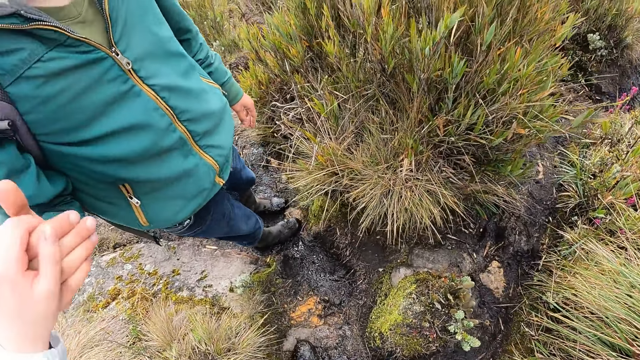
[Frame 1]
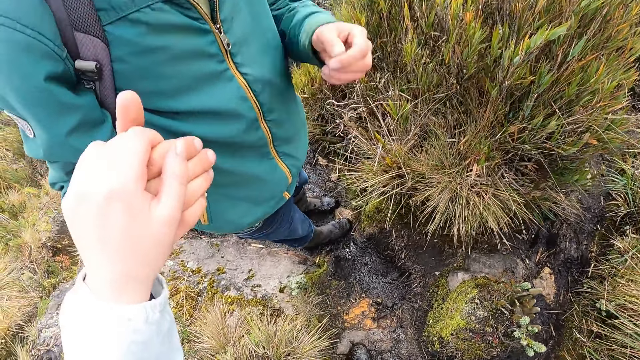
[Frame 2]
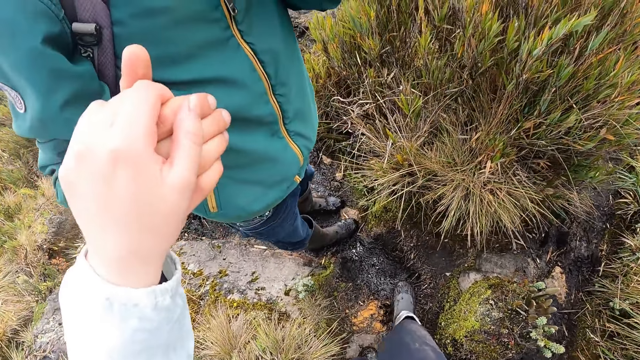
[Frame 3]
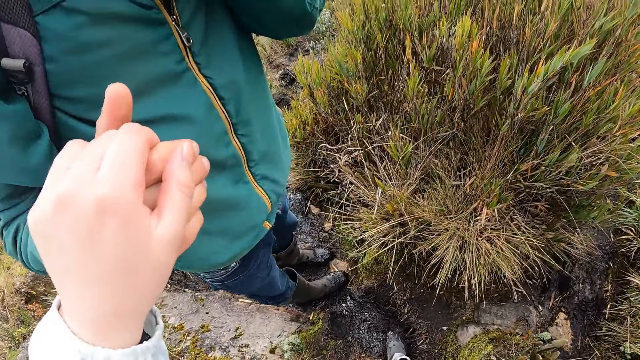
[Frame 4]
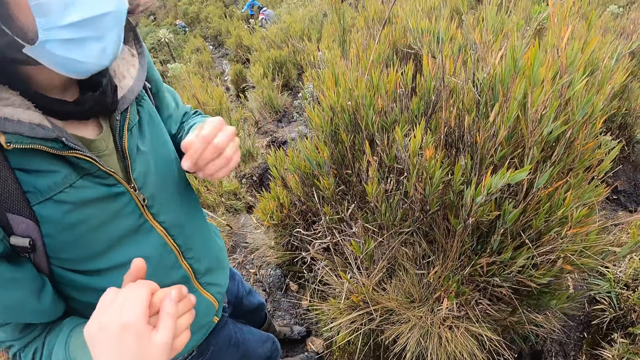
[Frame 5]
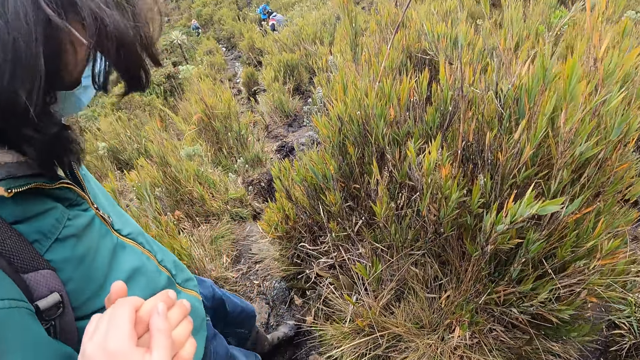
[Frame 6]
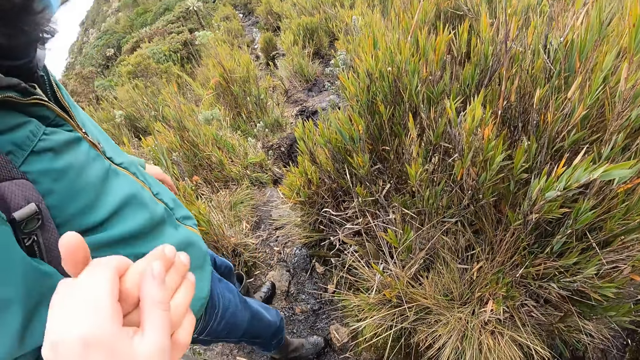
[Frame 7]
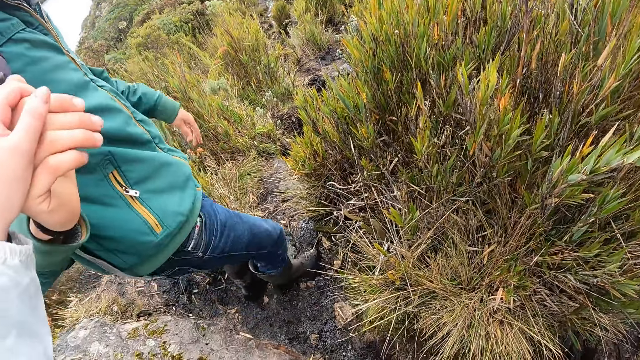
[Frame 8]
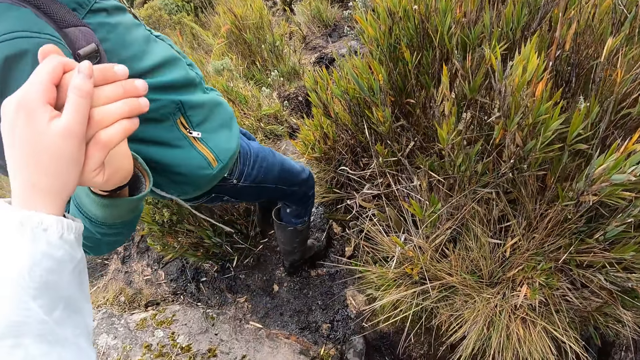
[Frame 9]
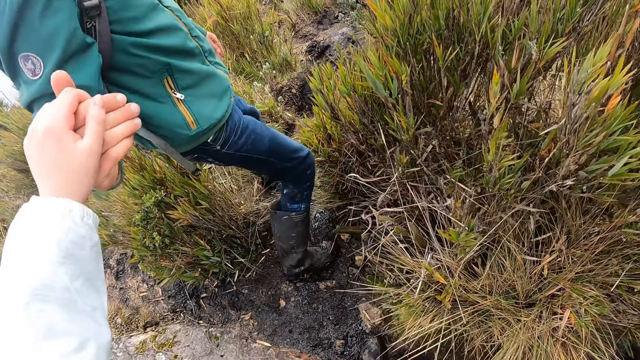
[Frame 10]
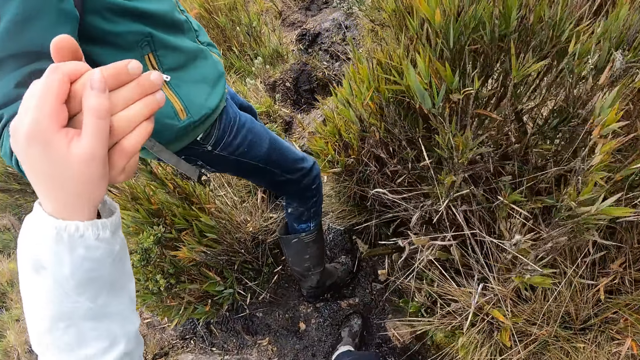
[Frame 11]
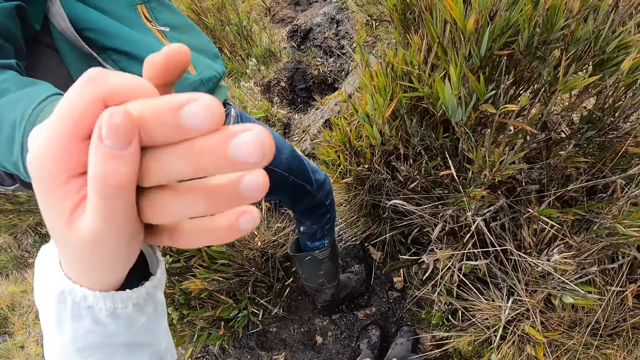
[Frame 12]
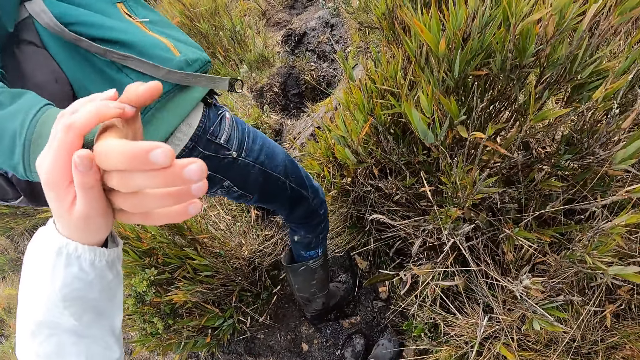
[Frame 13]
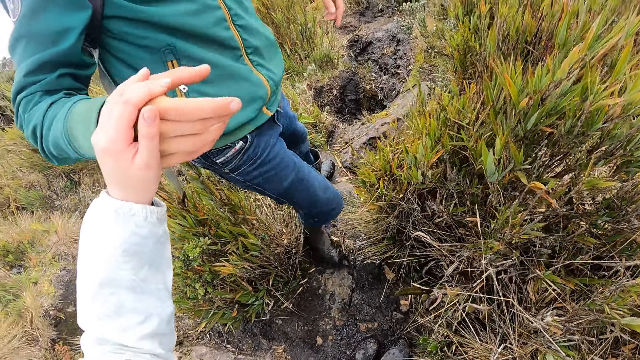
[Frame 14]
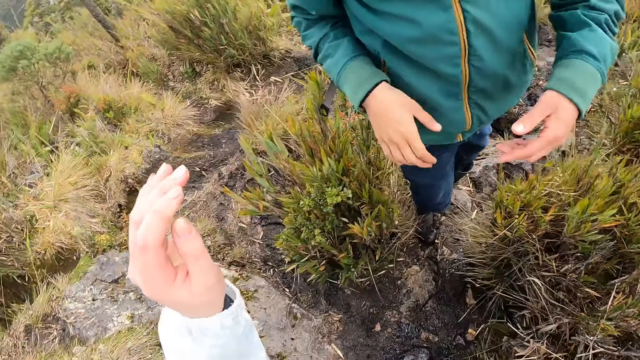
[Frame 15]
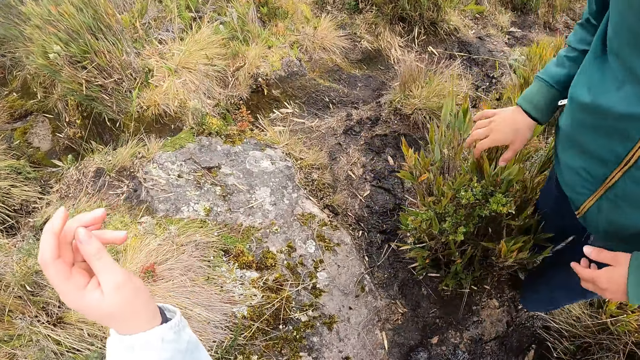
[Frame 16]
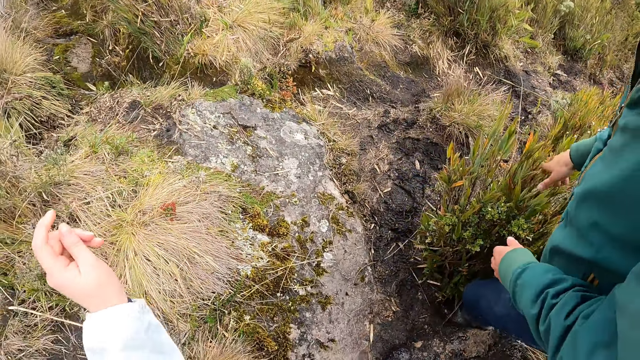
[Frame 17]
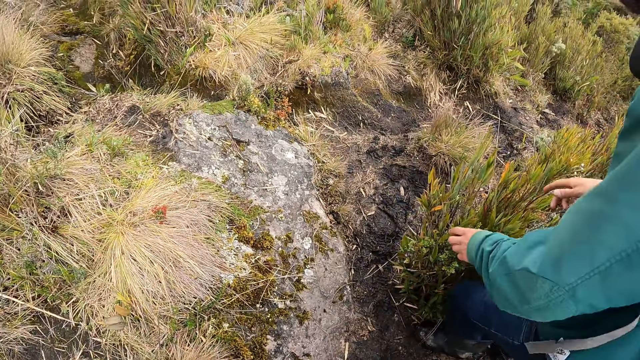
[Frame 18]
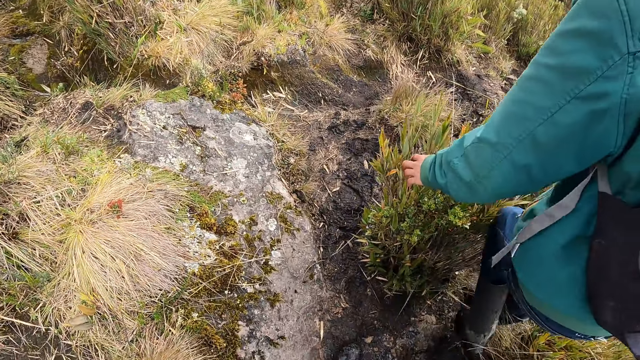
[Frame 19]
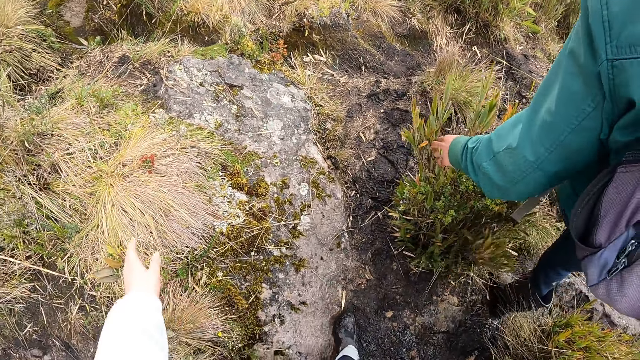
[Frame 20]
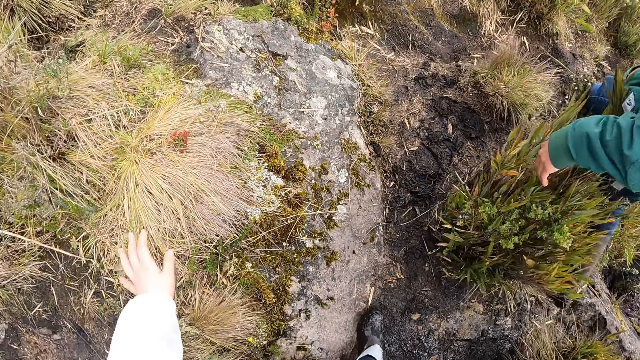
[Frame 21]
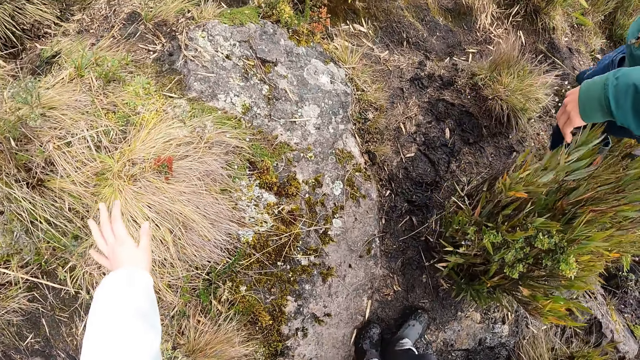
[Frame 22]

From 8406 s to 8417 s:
A woman walks further ahead on the marshy steep. A man walks further ahead on the marshy steep. Another man walks further ahead on the marshy steep. The man from before touches some grass with his hands.

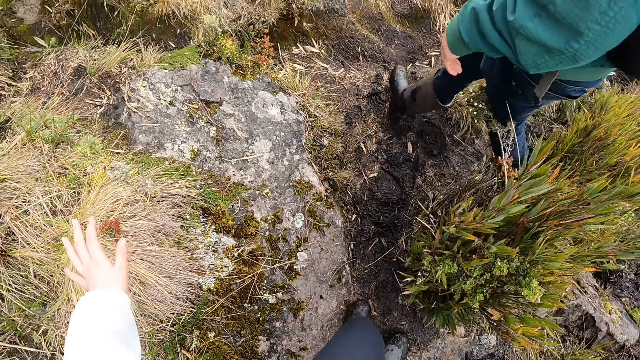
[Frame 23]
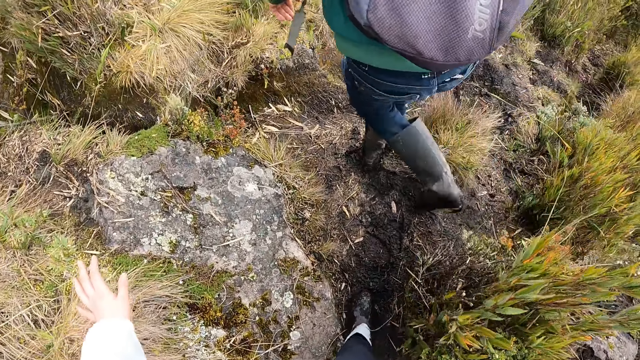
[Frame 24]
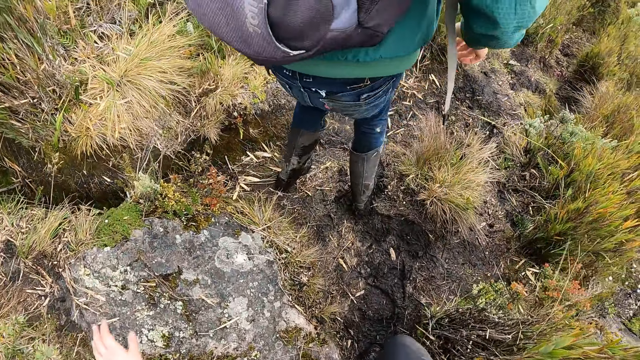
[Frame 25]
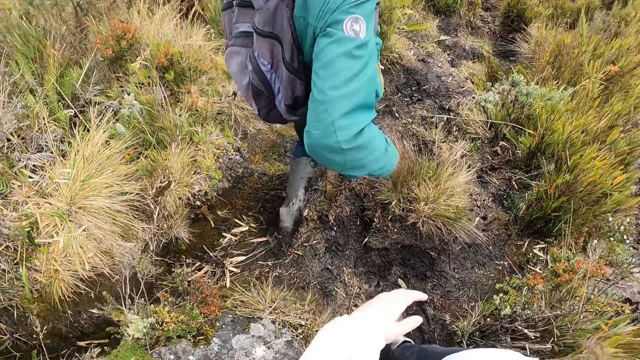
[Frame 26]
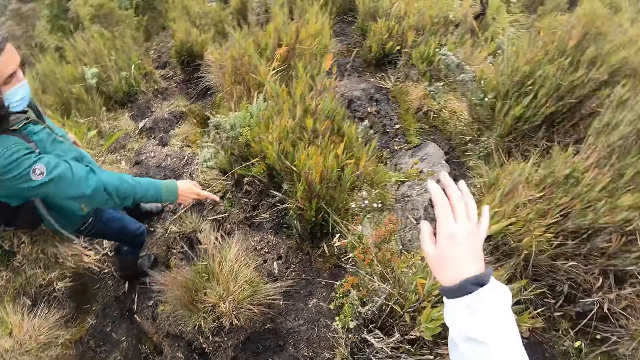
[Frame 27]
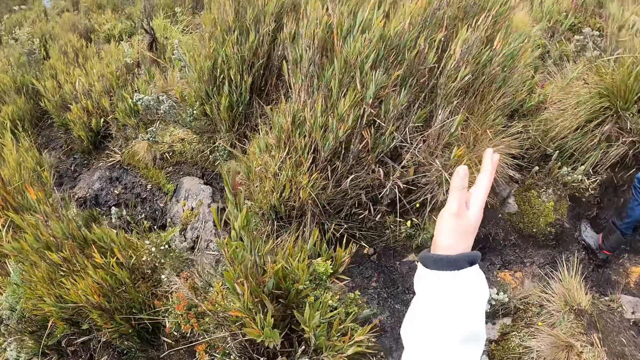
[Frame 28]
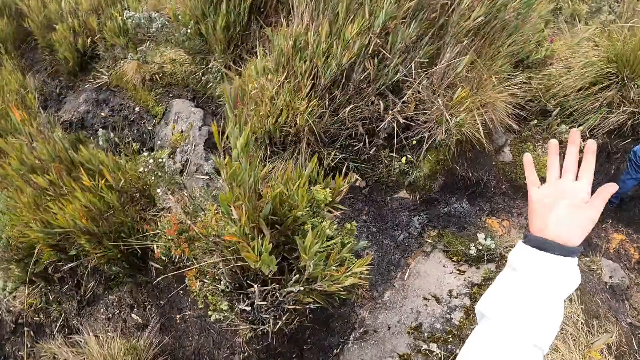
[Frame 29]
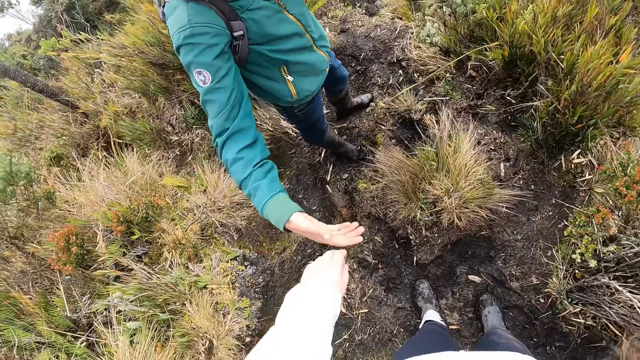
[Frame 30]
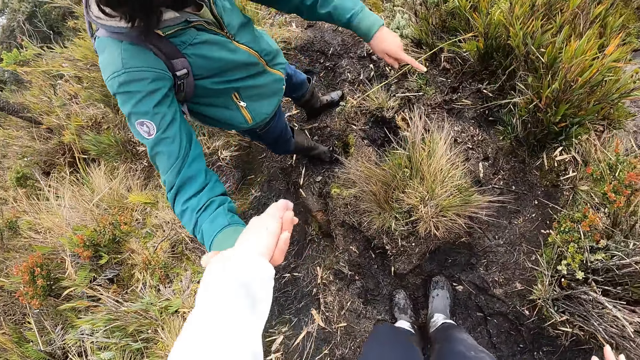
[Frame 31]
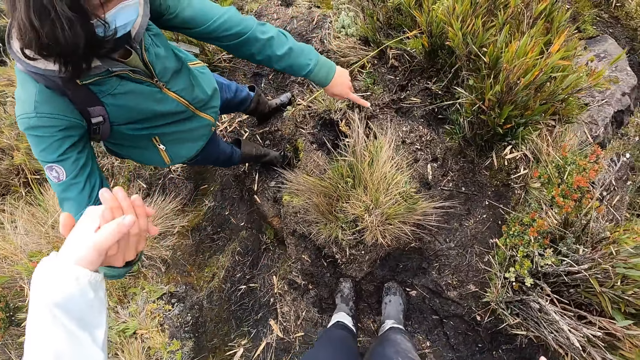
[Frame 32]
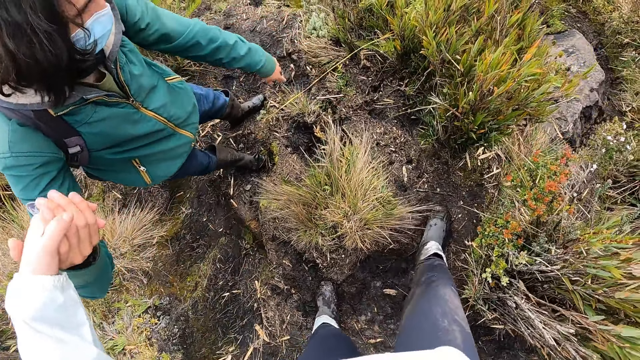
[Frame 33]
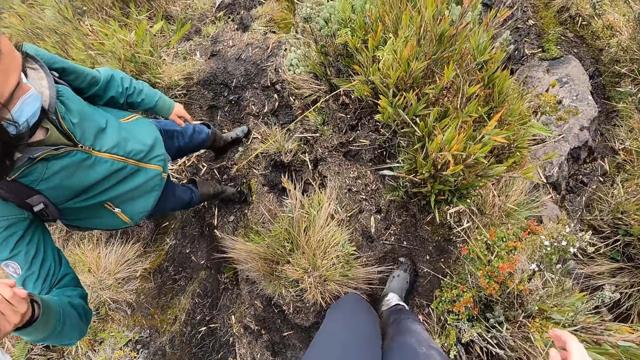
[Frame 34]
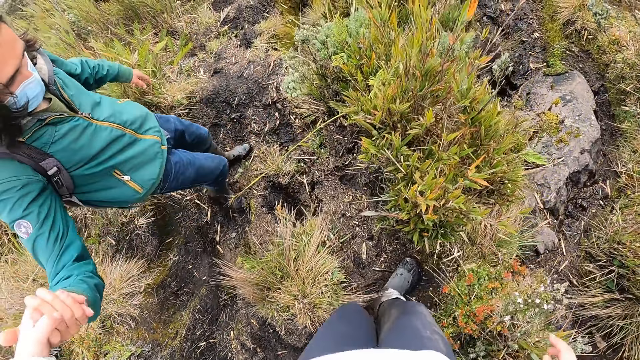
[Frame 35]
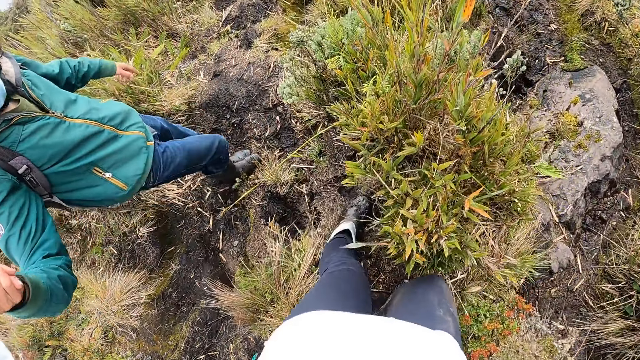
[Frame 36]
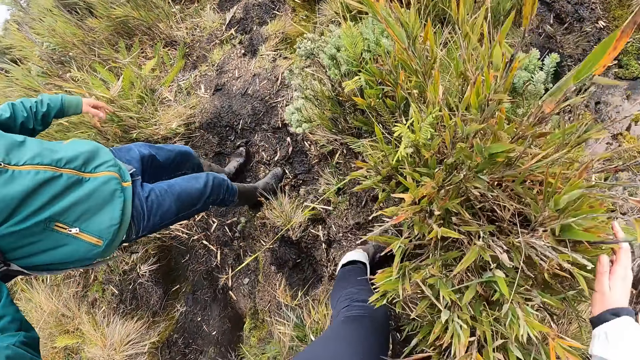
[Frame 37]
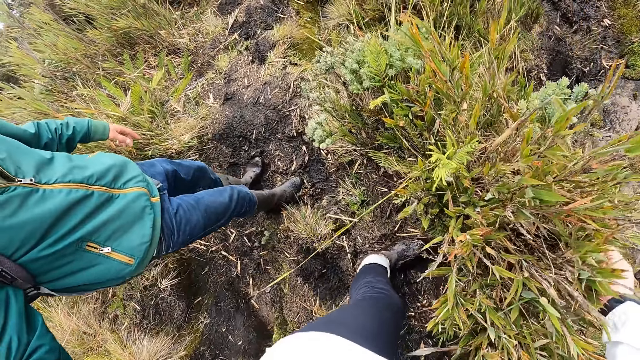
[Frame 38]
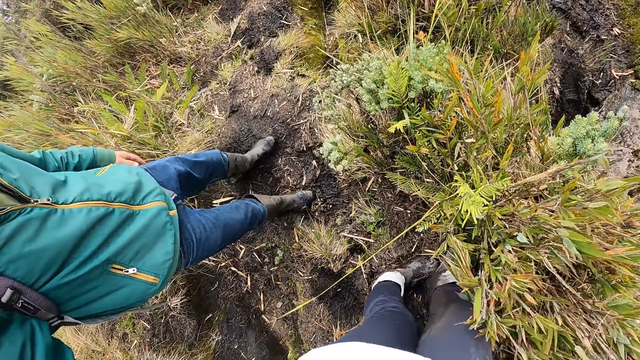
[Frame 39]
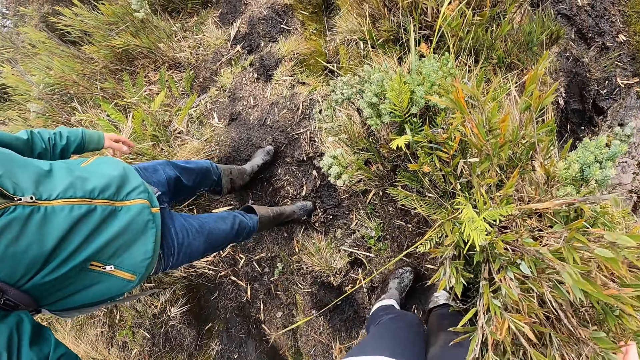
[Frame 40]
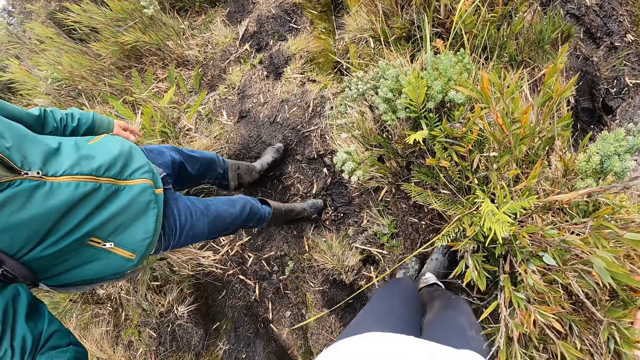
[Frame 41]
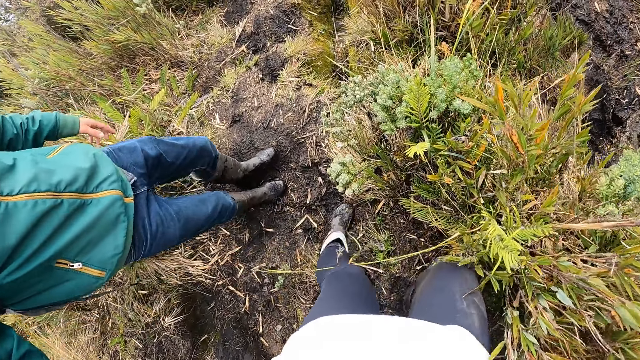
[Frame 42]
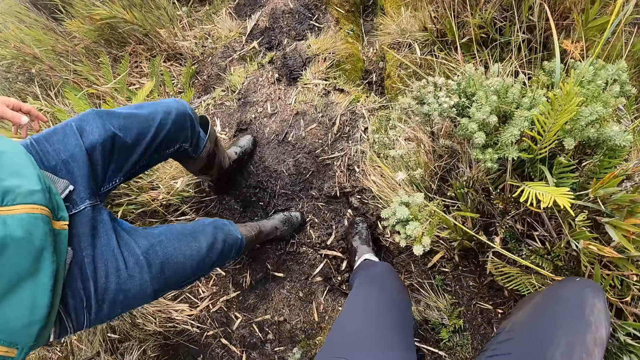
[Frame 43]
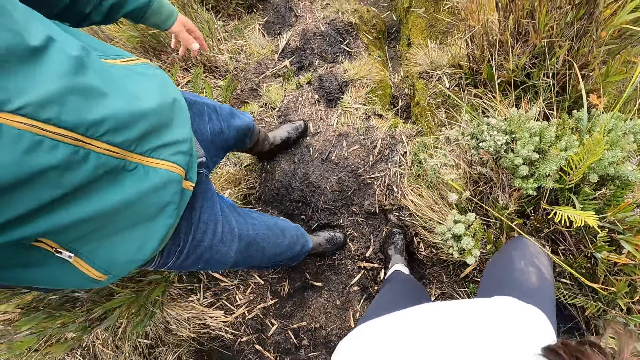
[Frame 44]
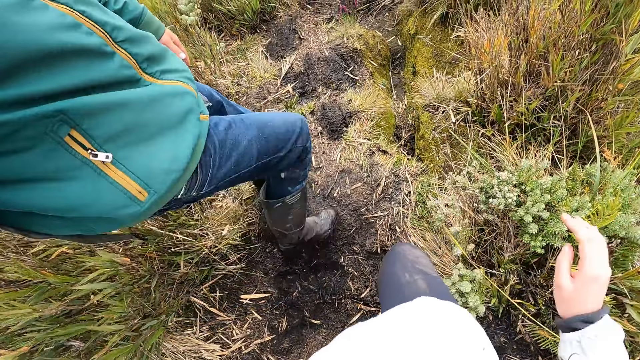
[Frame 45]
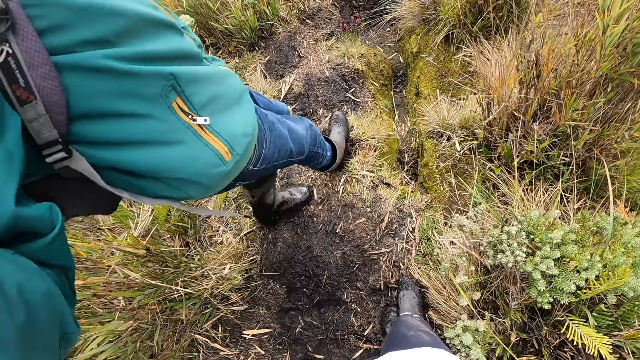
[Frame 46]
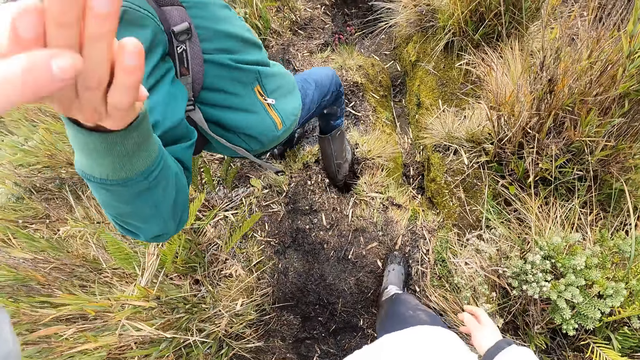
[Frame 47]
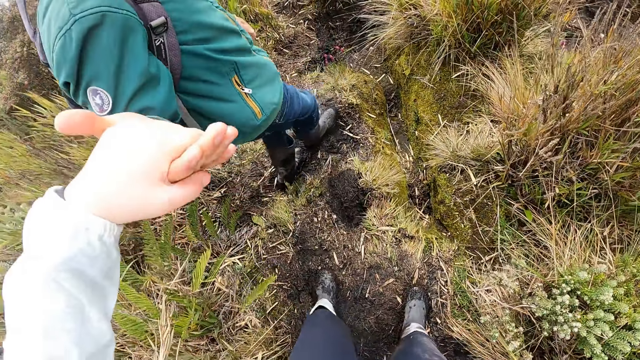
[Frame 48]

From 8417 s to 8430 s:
The camera wearer walks down the slope. The man gestures with his right hand. The camera wearer gestures with her right hand. The man points his right hand. The camera wearer holds the man's hands with her left hand.
